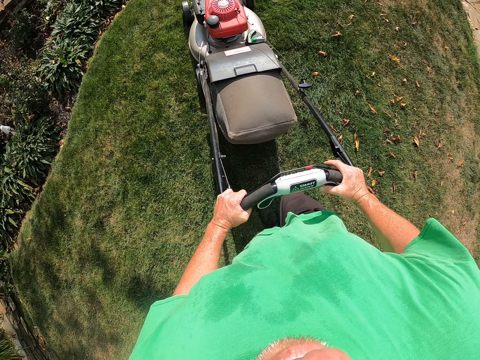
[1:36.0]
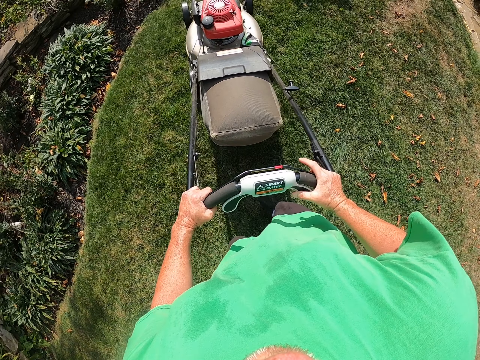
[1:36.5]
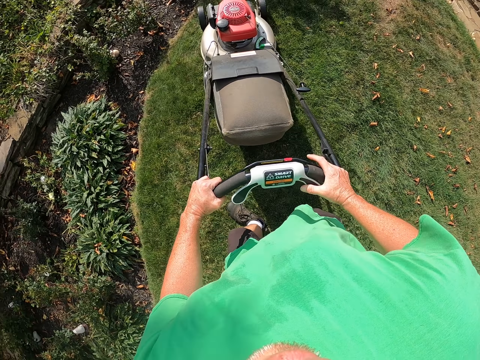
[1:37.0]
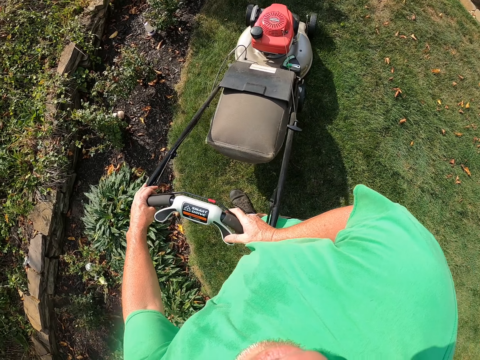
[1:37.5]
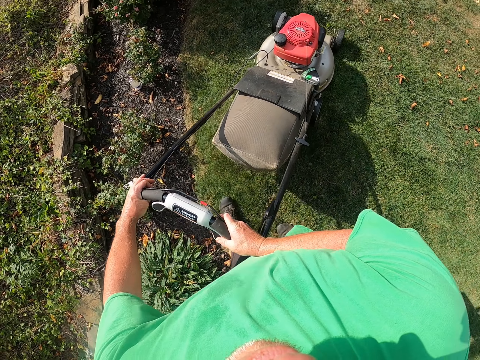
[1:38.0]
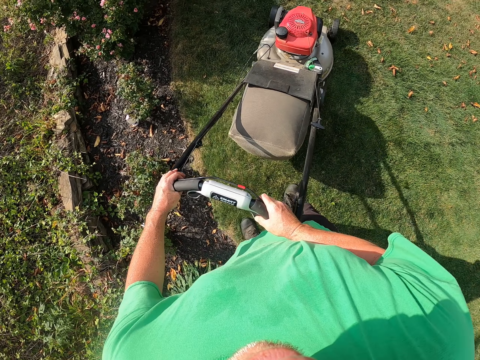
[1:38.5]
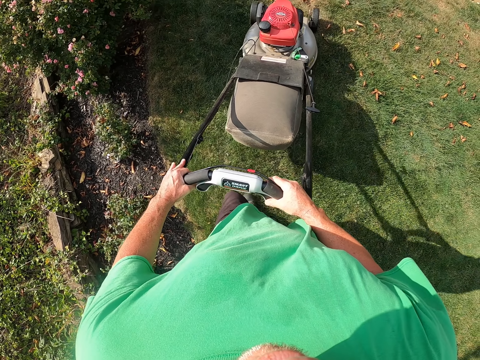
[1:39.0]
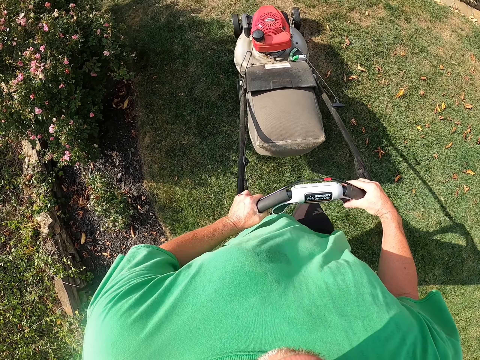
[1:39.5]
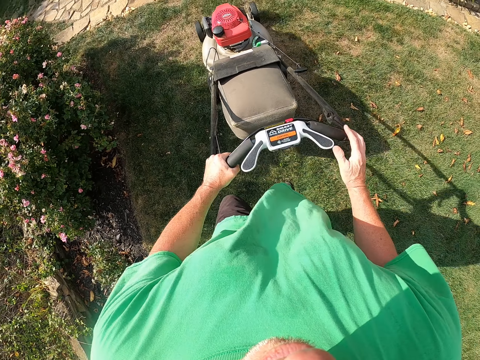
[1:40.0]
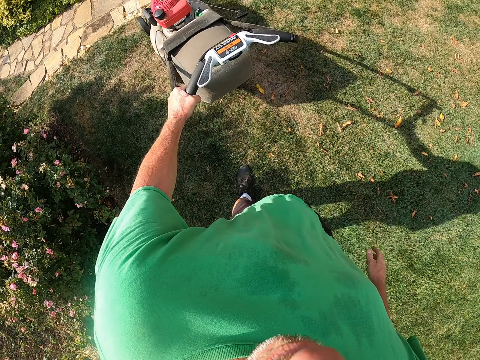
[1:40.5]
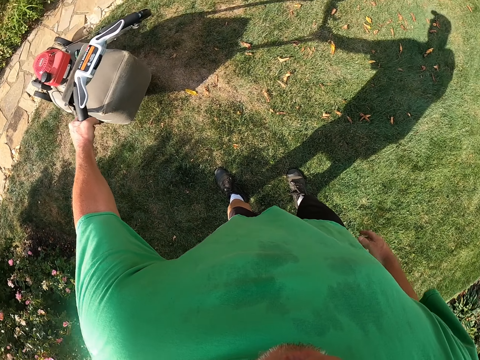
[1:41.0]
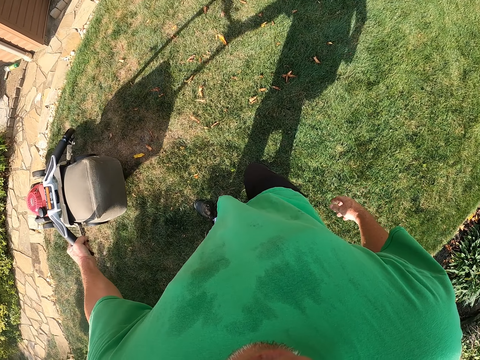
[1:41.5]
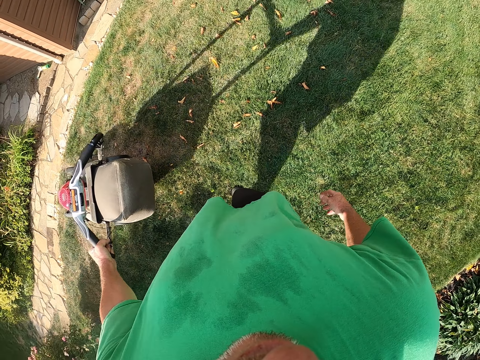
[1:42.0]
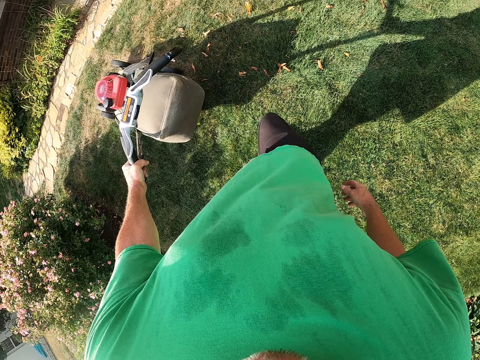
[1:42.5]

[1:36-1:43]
The camera wearer turns around with the lawn mower. They push the lawn mower. They look around the compound. They pull back the lawn mower. They mow the grass.

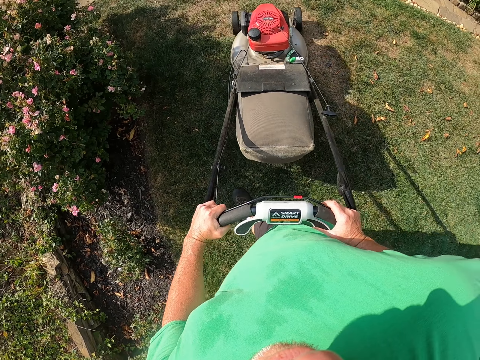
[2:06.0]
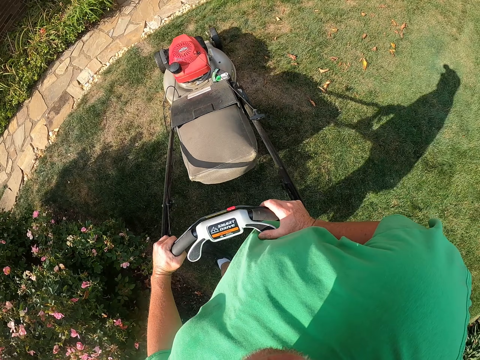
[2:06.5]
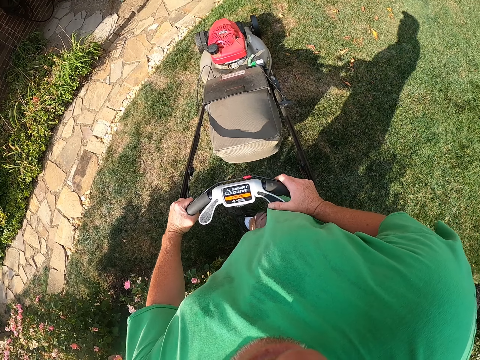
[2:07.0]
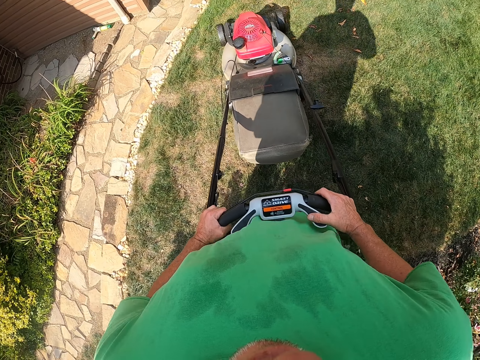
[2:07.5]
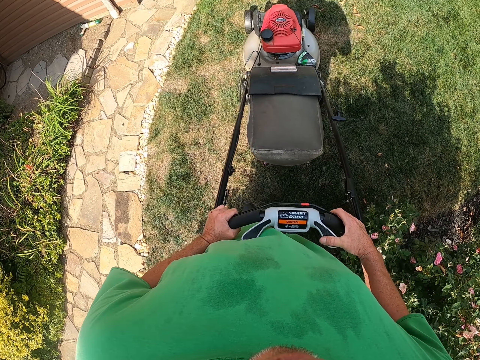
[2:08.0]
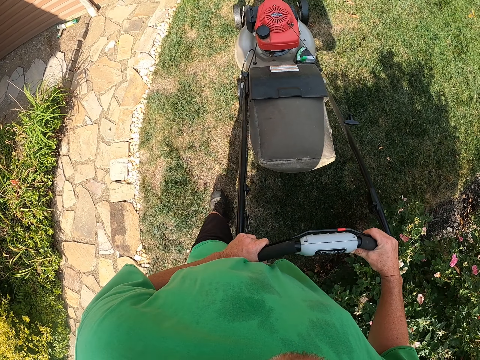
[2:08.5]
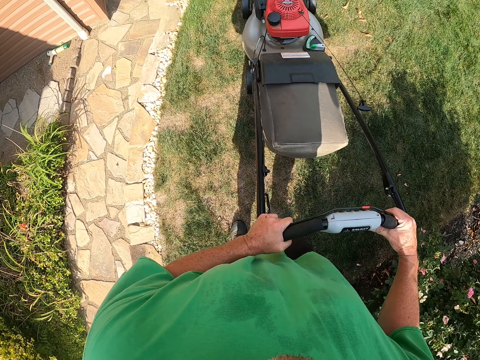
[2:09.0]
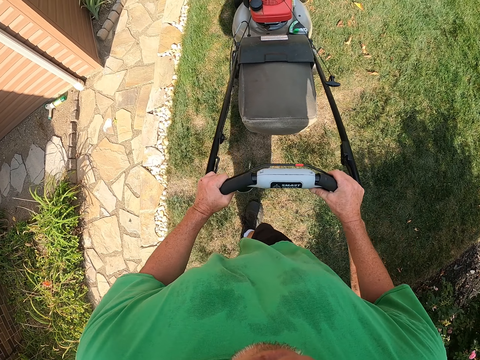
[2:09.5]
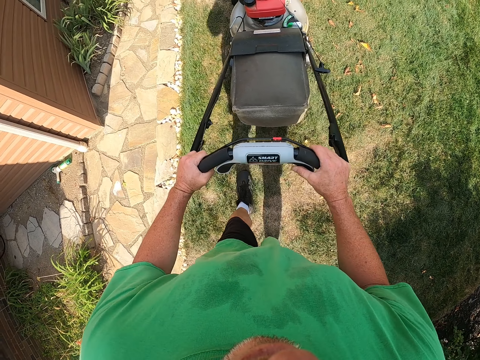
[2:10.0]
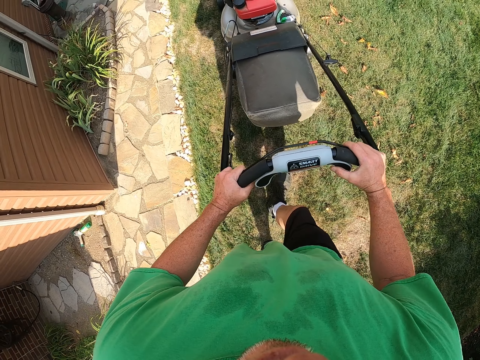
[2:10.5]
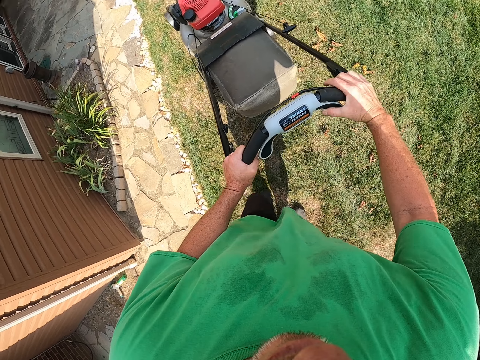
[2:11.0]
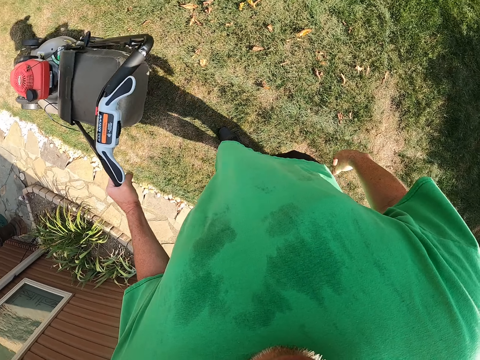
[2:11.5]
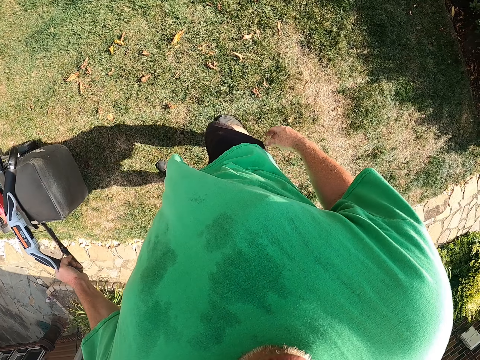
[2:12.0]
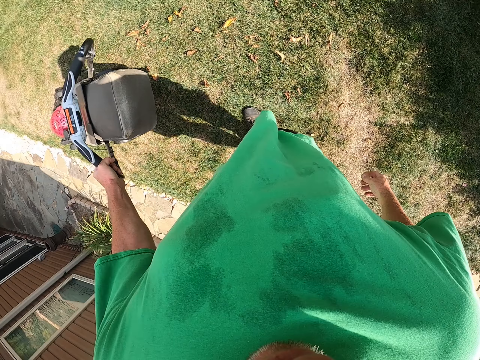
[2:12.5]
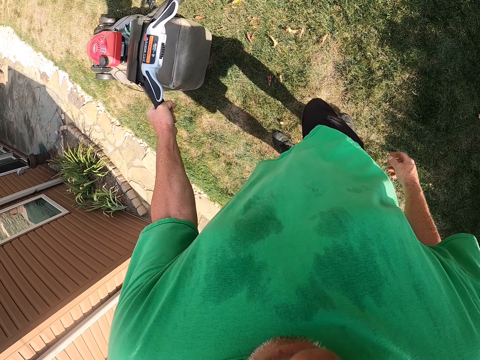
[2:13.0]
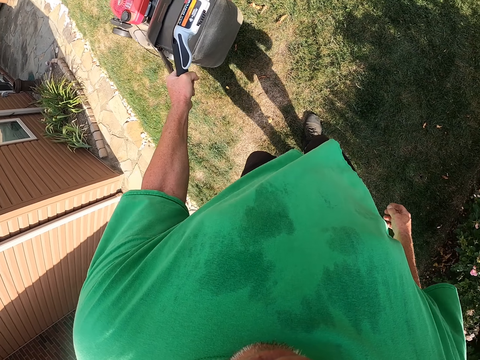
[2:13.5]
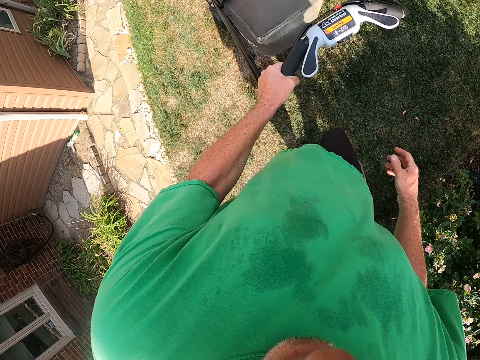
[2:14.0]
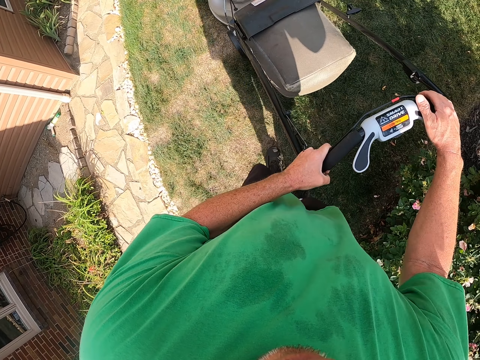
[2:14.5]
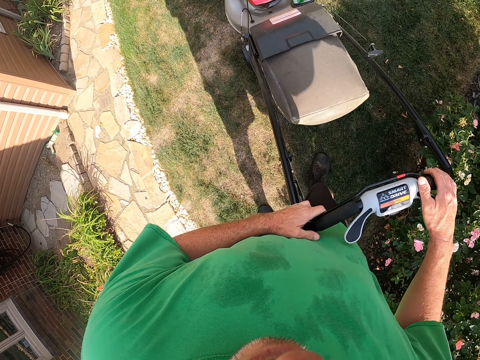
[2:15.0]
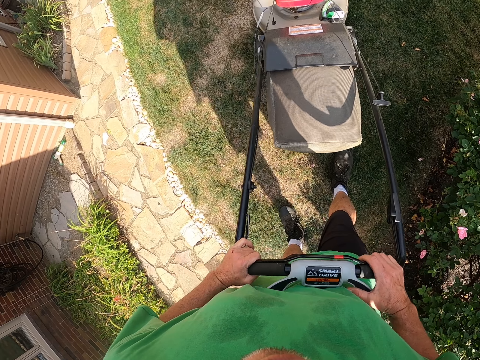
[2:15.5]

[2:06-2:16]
The camera wearer turns around with the lawn mower. They pull back the lawn mower. They push the lawn mower. They look around the compound. They pull back the lawn mower. They mow the grass.

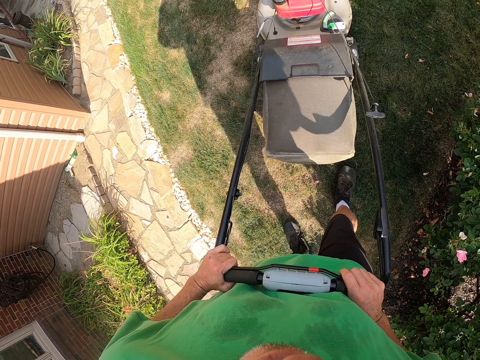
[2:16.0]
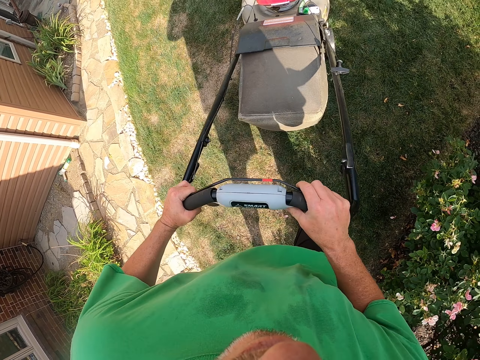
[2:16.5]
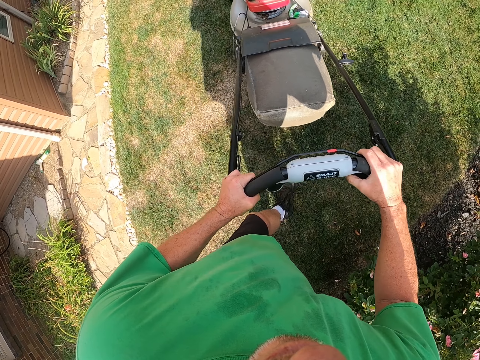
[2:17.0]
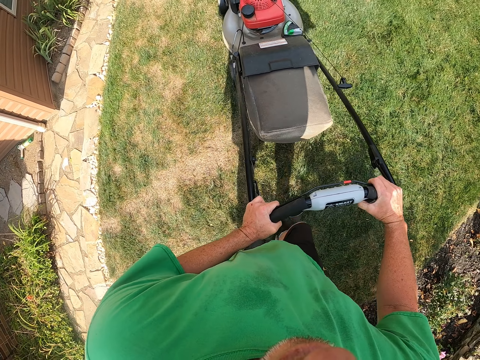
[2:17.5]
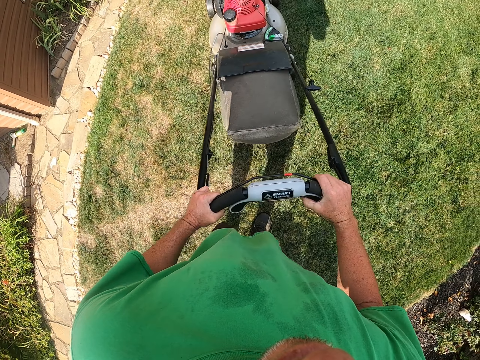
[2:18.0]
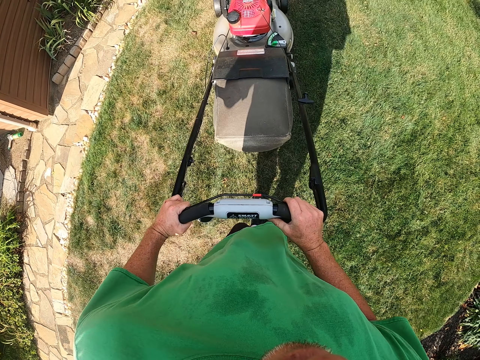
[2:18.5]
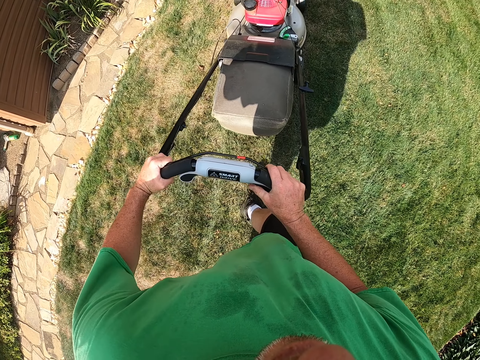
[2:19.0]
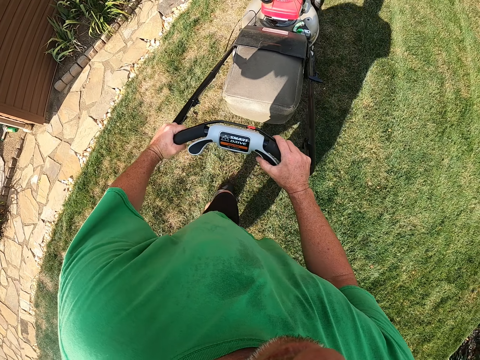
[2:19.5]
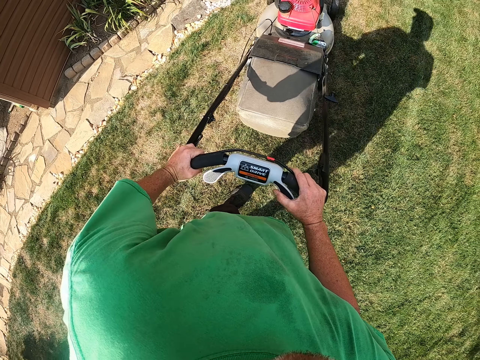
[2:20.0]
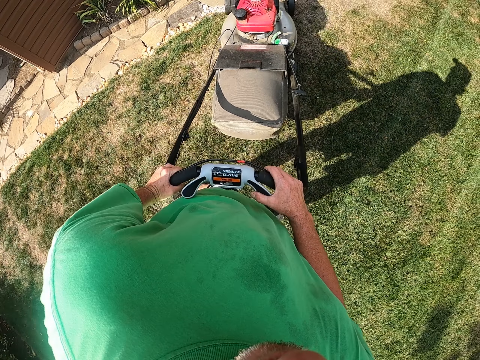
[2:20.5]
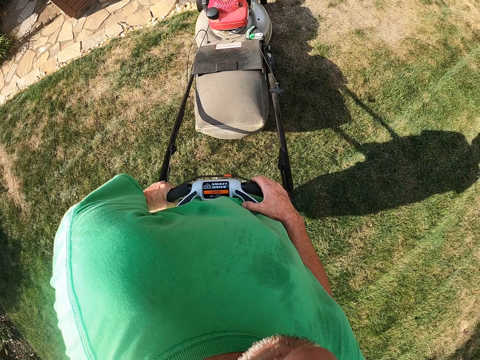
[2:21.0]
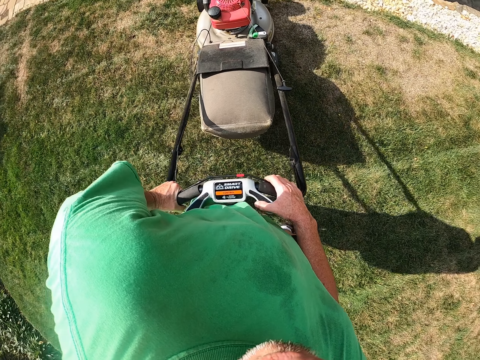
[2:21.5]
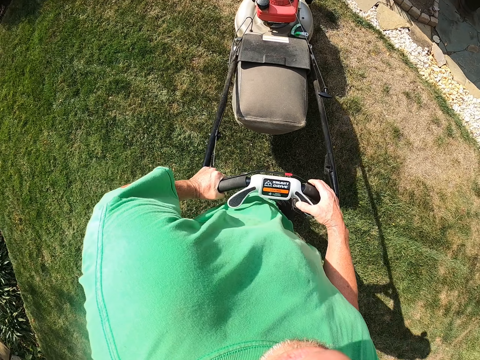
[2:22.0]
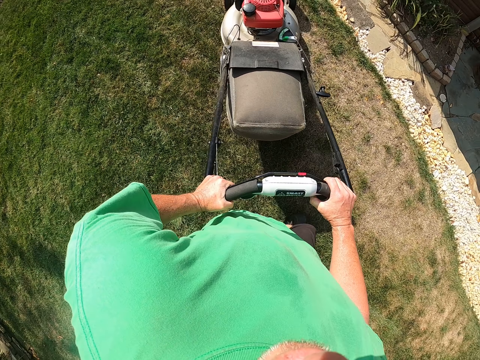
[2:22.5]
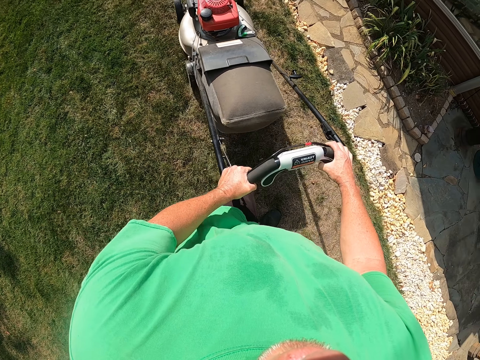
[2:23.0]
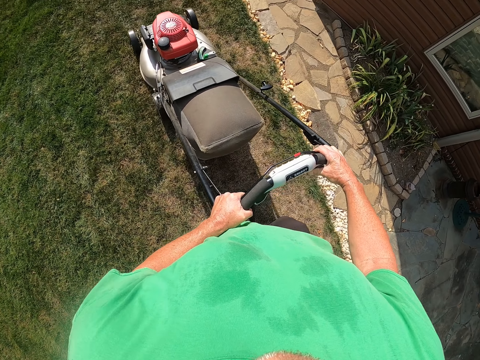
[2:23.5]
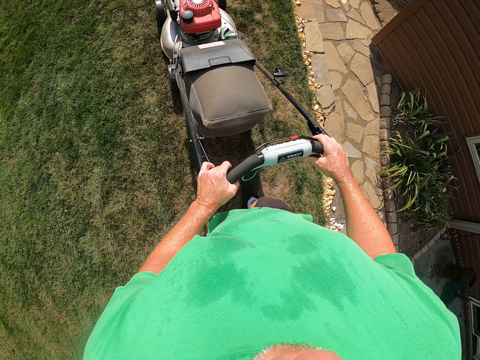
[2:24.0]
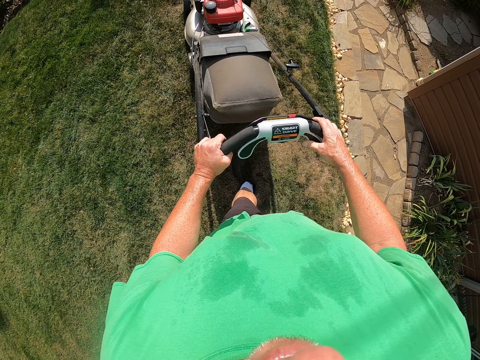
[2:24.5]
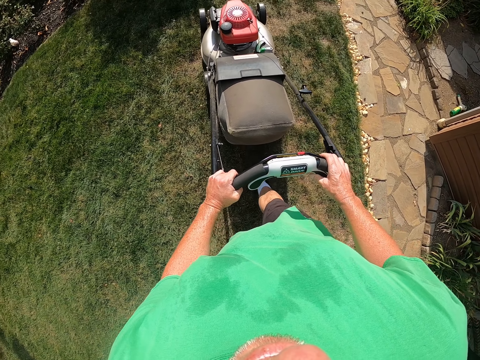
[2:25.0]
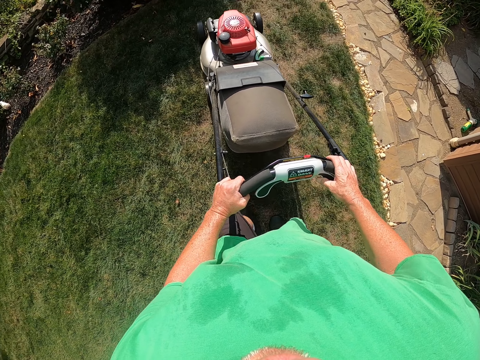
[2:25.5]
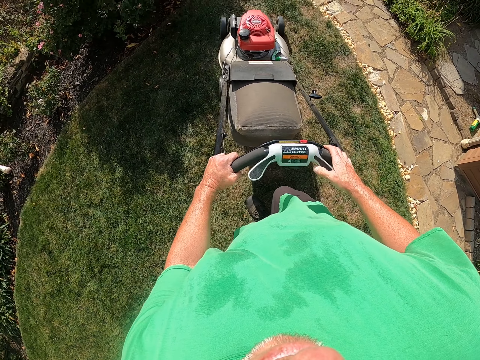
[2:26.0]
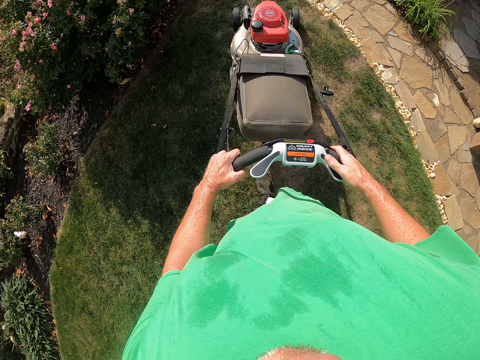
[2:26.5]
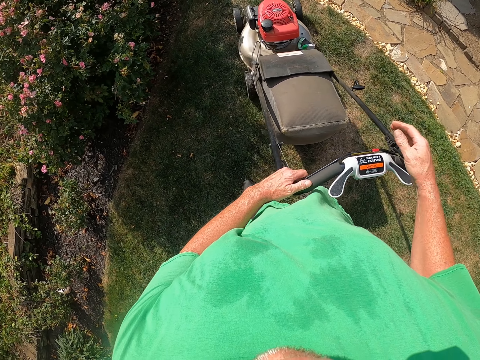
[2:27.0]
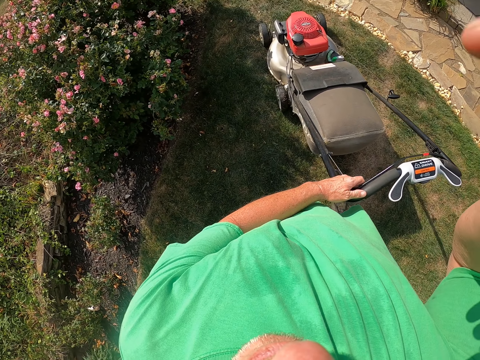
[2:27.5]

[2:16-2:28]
The camera wearer pushes the lawn mower. They pull back the lawn mower. They push the lawn mower.
